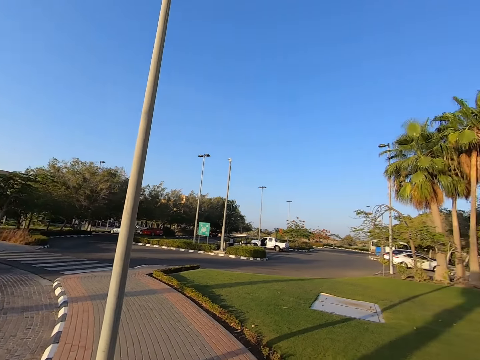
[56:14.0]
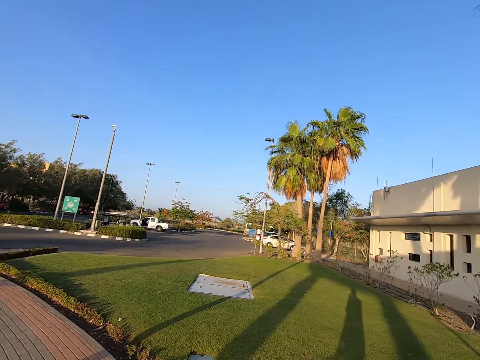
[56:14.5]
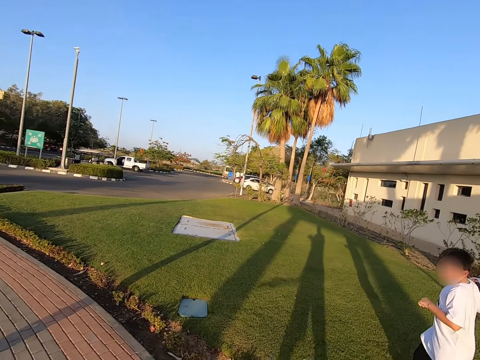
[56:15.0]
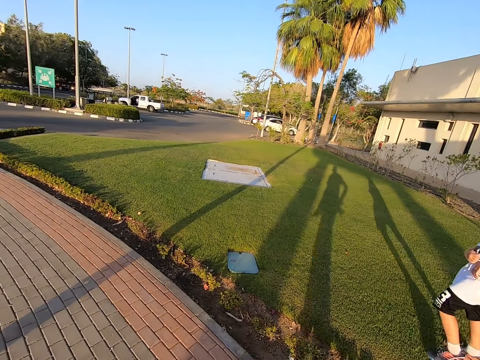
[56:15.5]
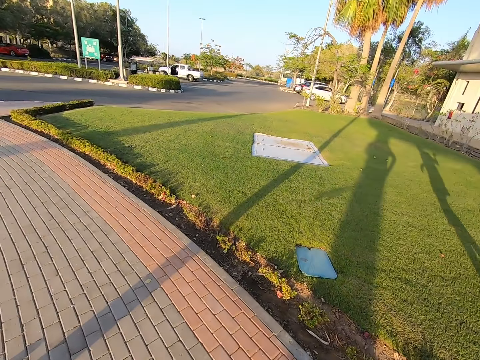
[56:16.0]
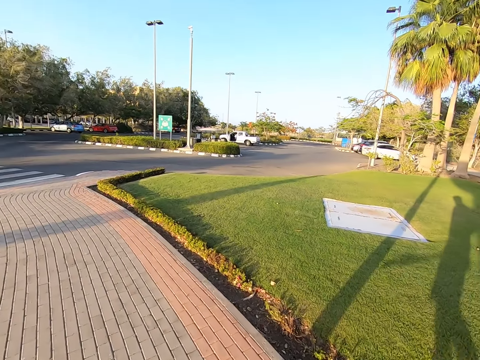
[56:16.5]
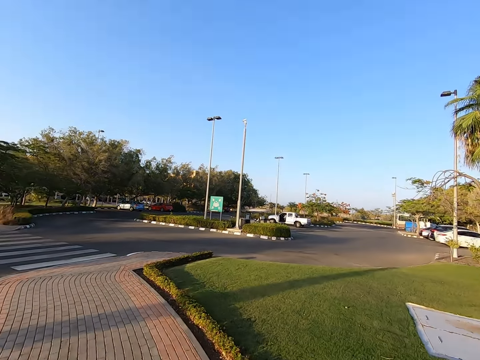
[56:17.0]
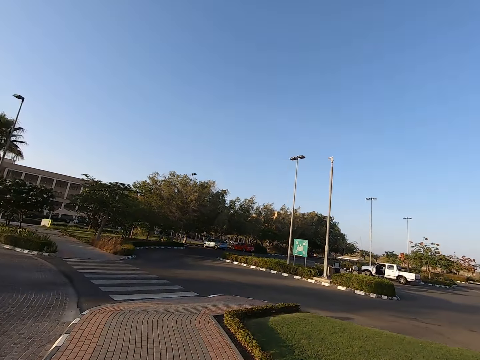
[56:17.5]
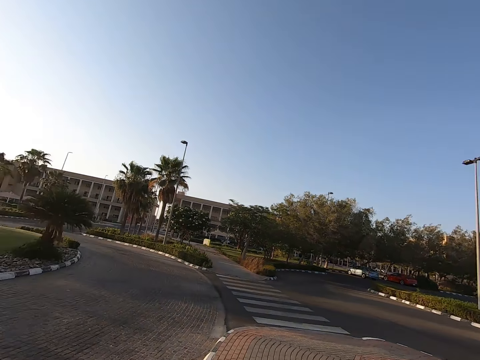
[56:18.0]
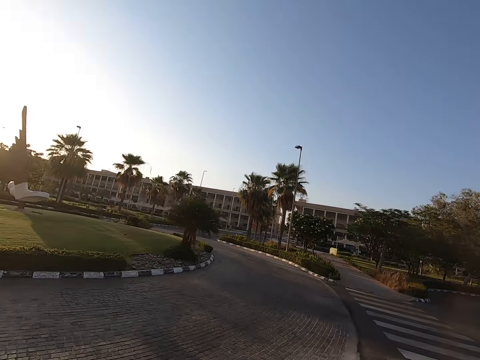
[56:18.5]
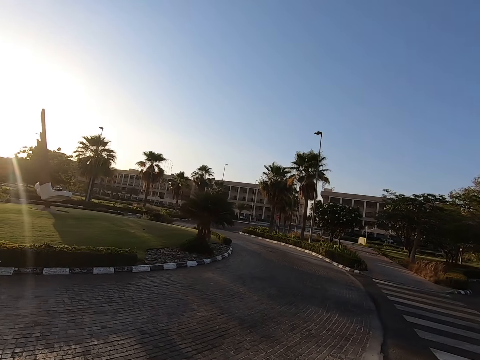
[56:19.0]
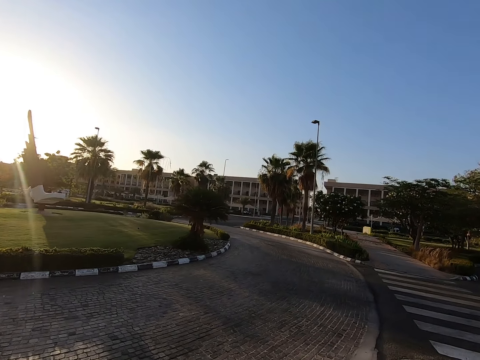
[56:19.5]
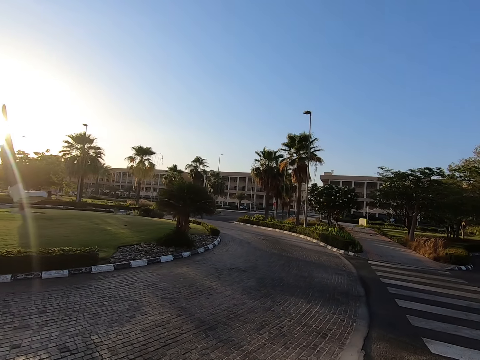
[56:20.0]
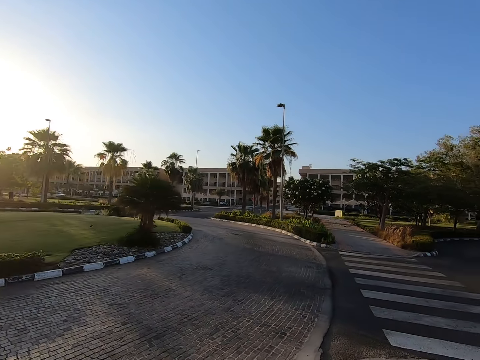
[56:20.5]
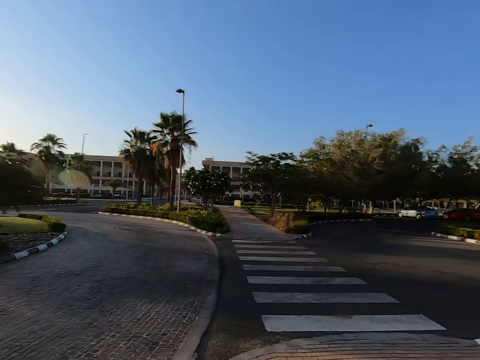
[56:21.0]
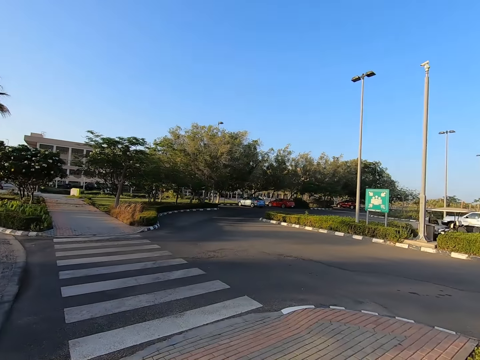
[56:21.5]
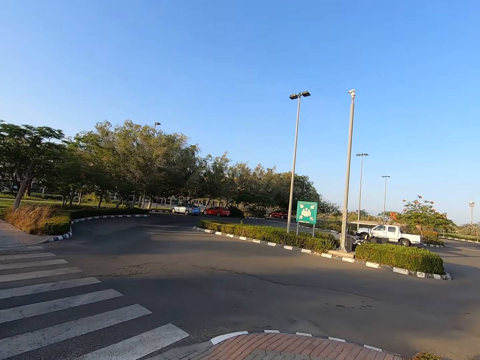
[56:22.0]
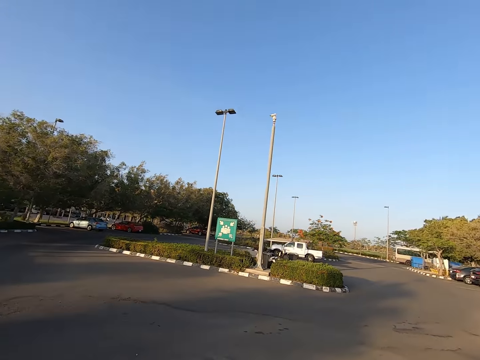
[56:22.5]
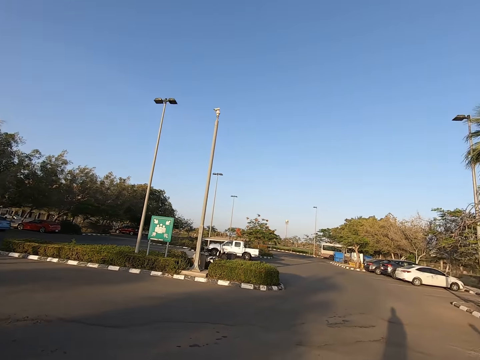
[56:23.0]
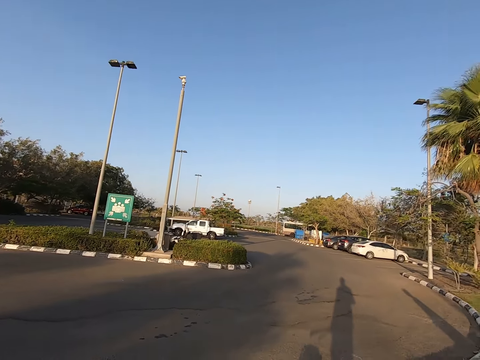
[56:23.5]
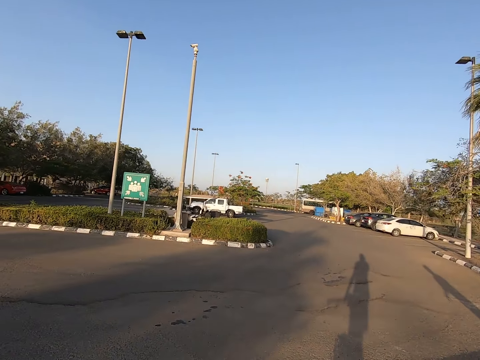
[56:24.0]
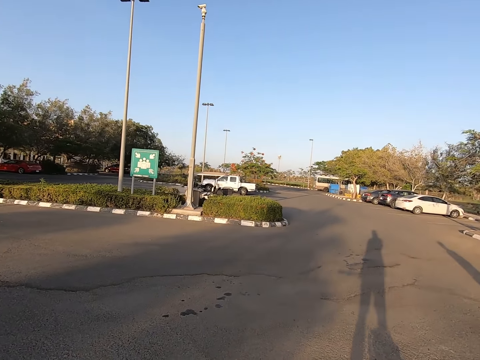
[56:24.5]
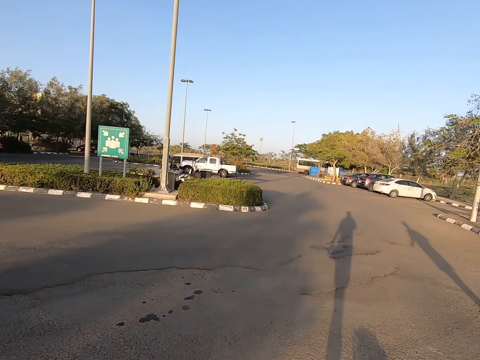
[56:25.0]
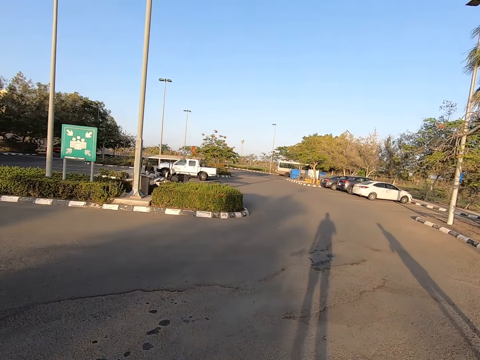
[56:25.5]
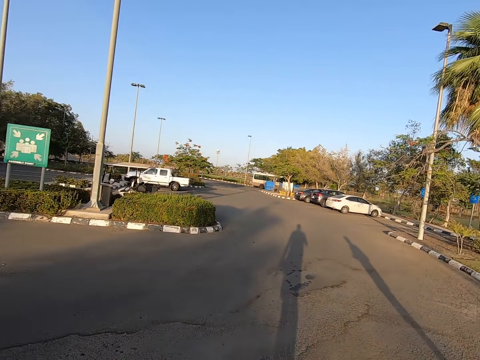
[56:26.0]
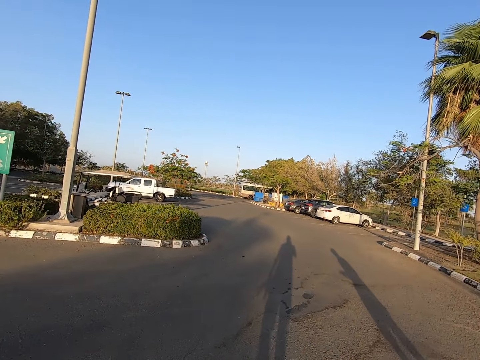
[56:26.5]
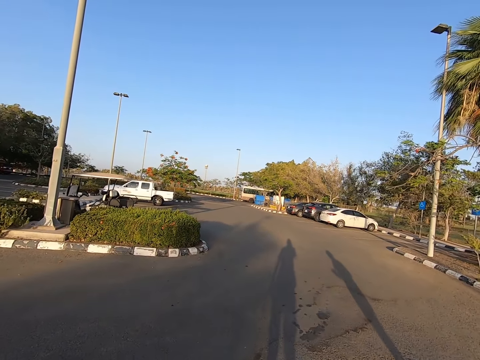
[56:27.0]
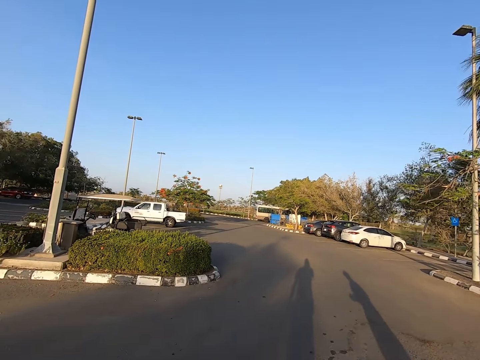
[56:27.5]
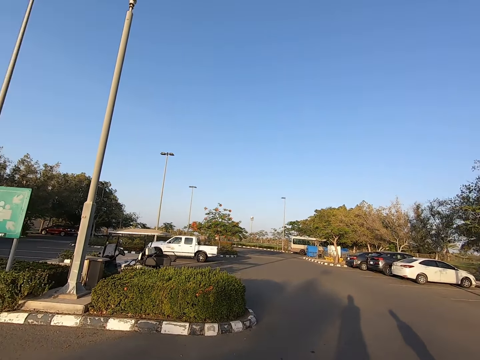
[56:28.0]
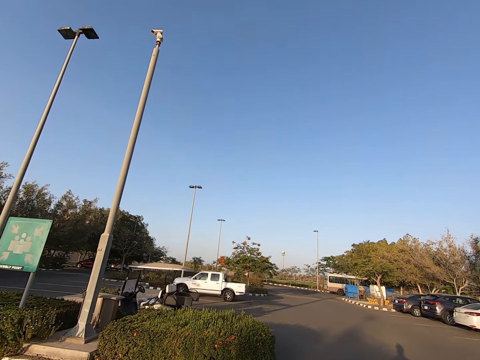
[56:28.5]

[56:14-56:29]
The camera wearer and a man walk around. The camera wearer stares around. The camera wearer and the man walk around.

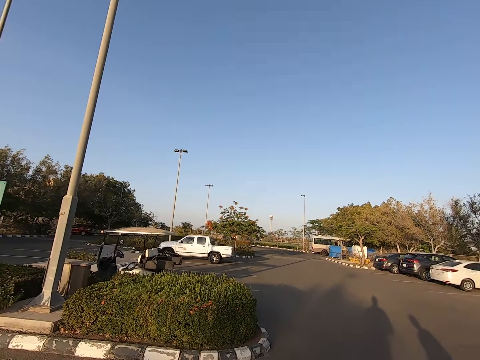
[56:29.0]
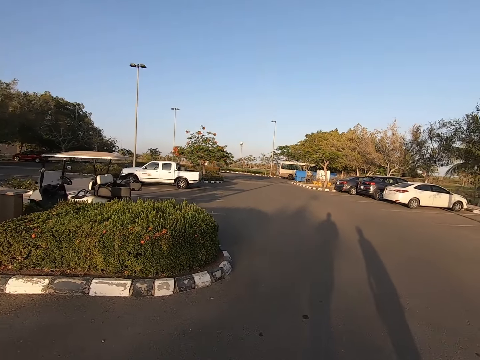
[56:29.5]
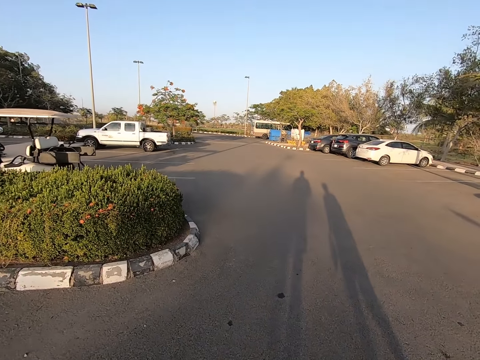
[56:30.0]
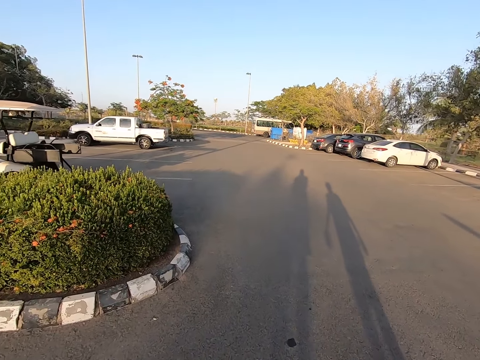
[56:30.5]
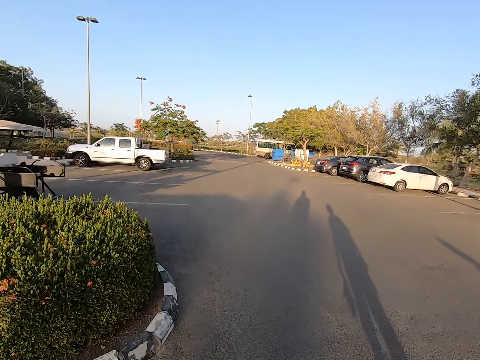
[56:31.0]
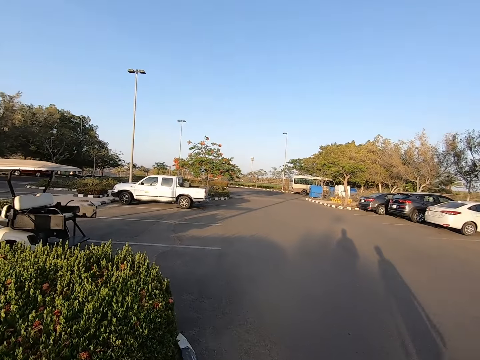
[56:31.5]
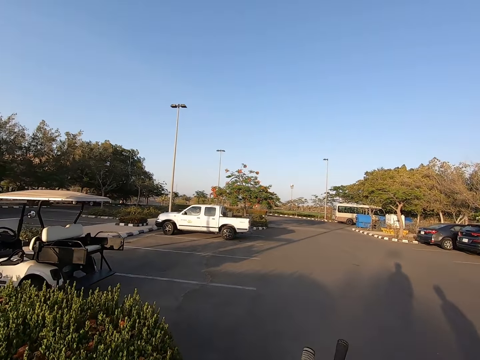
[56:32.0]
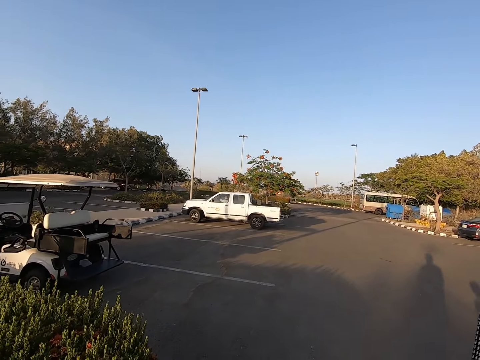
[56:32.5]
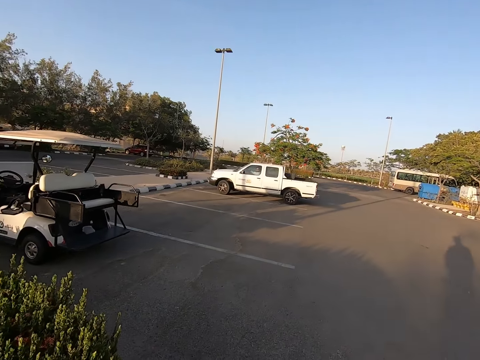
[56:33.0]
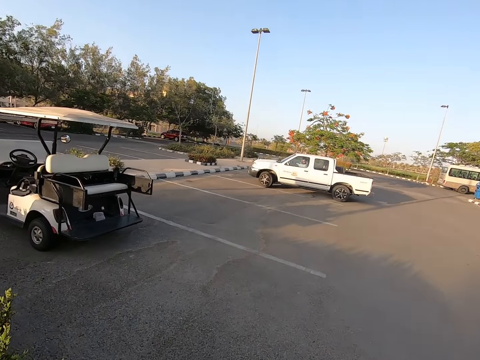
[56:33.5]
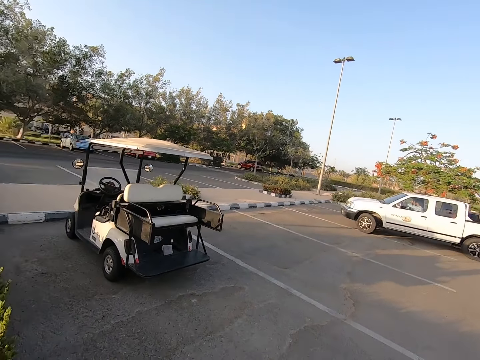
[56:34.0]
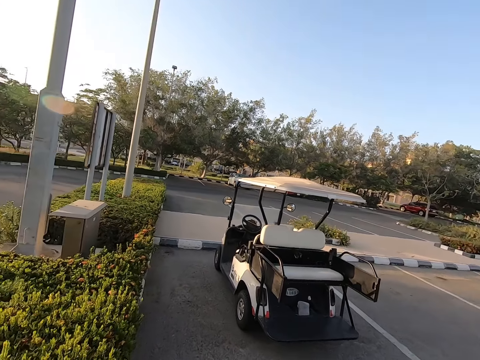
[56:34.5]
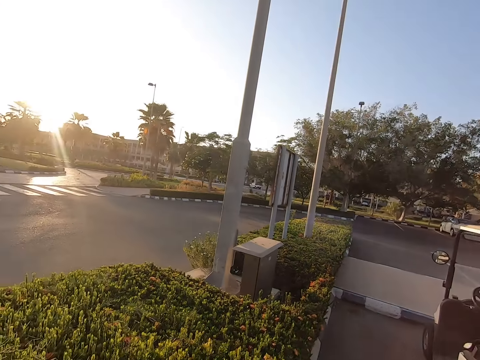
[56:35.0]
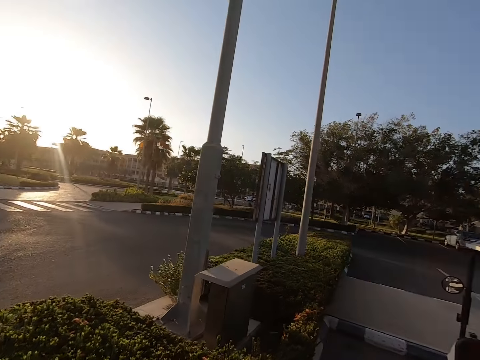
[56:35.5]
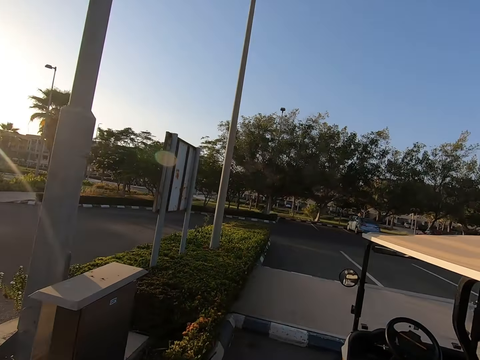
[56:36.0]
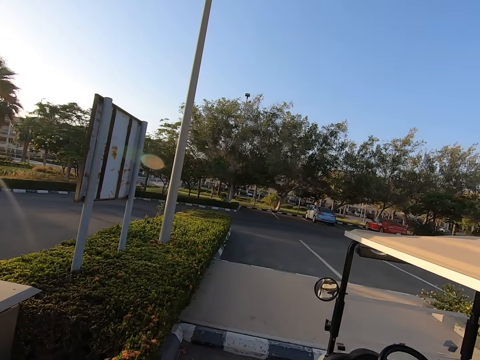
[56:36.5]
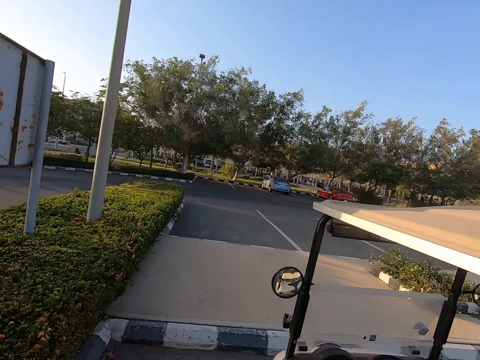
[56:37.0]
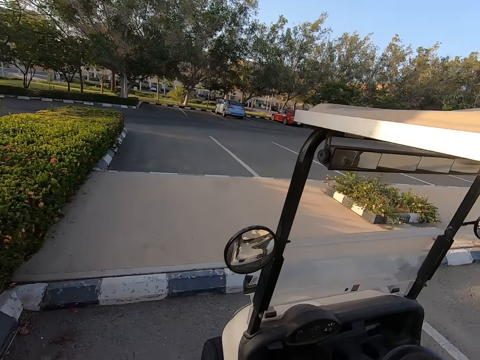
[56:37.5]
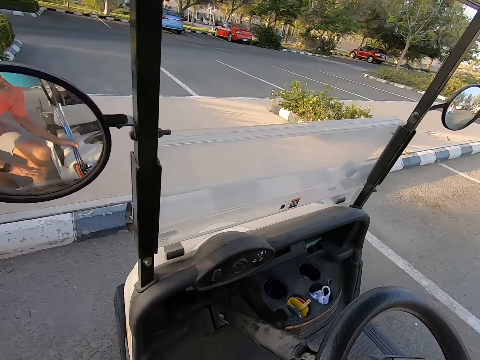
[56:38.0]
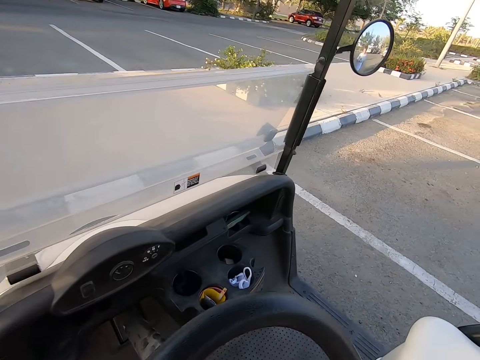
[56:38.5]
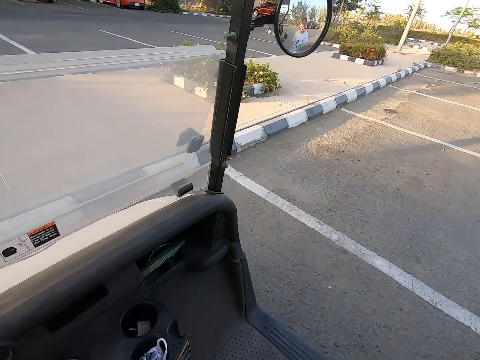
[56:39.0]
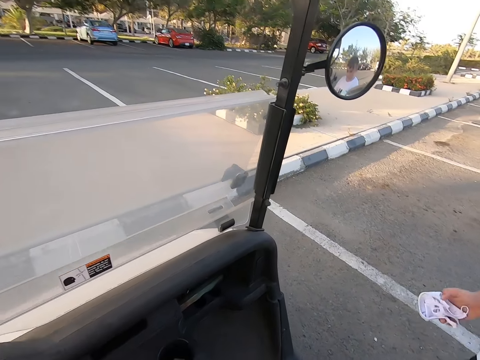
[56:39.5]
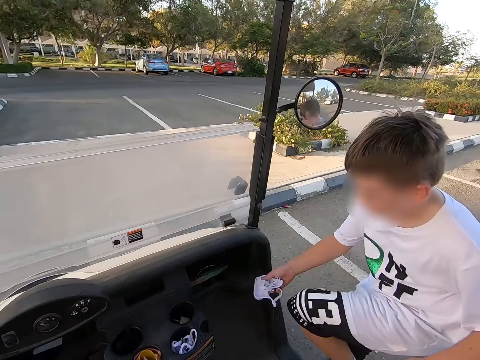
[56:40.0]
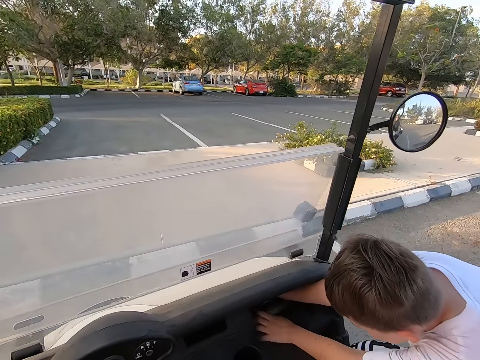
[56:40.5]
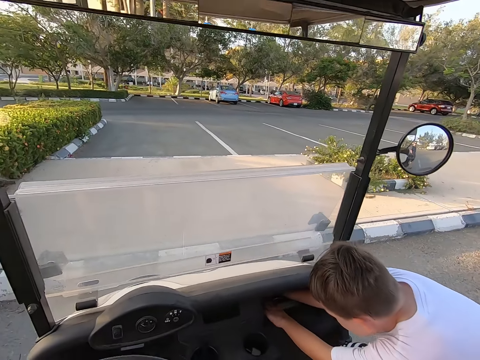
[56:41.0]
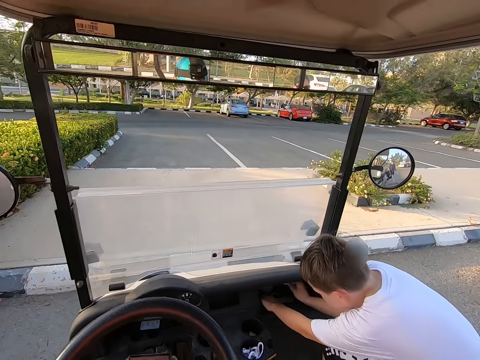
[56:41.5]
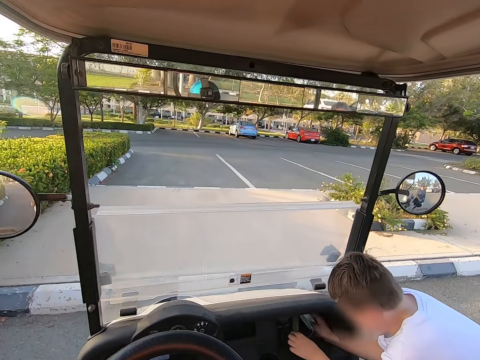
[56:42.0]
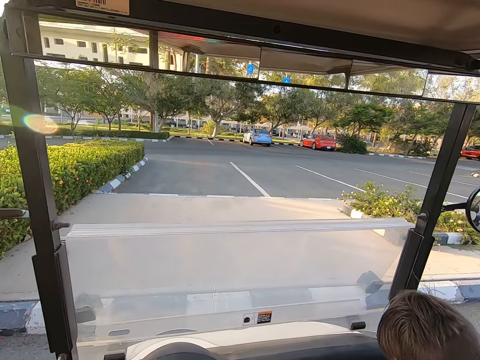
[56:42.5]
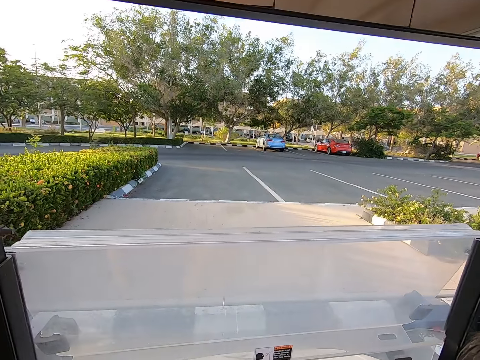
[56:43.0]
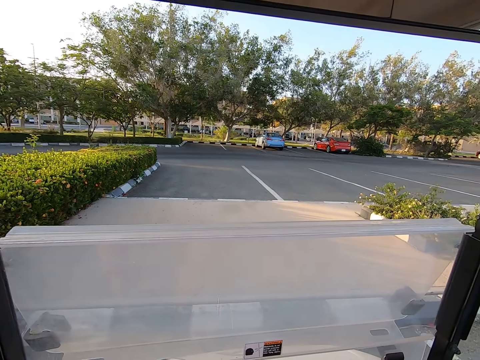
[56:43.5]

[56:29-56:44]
The camera wearer stares around. They walk around. A man puts a white cotton mask in a tuktuk.
